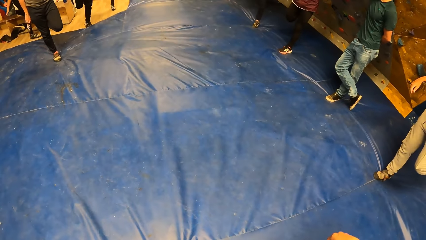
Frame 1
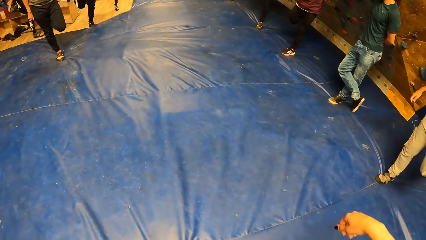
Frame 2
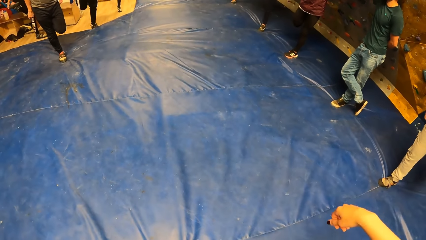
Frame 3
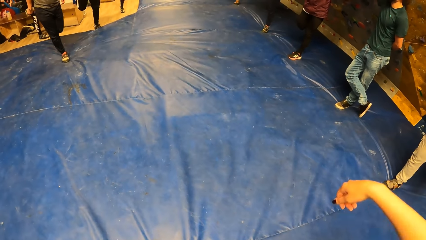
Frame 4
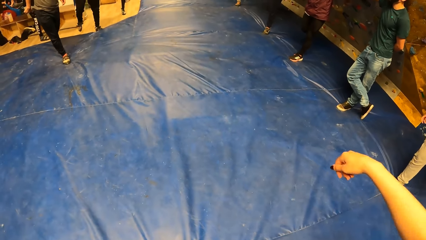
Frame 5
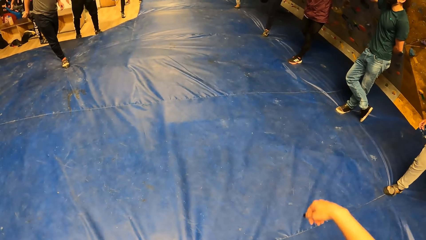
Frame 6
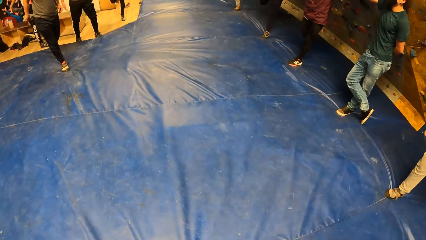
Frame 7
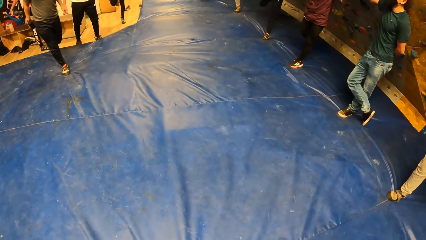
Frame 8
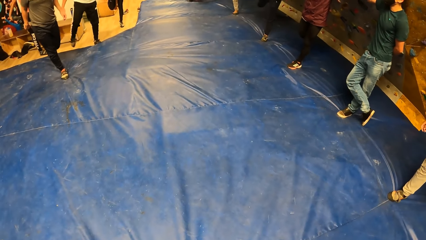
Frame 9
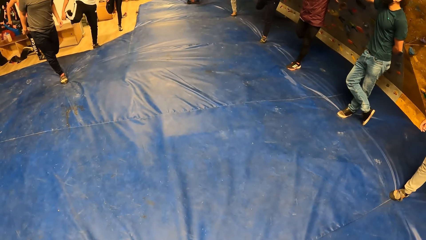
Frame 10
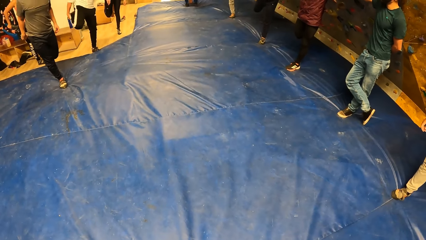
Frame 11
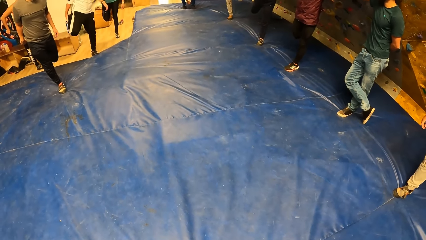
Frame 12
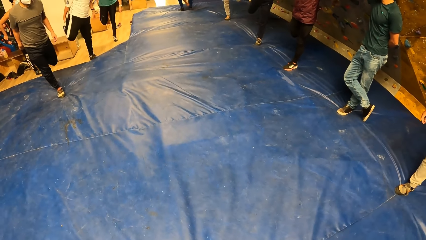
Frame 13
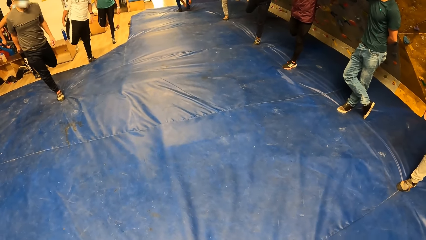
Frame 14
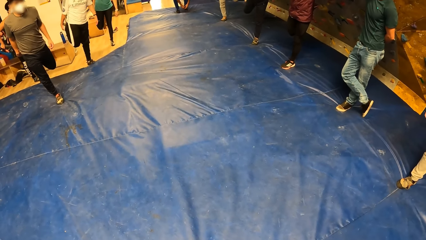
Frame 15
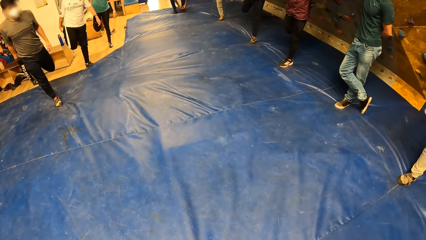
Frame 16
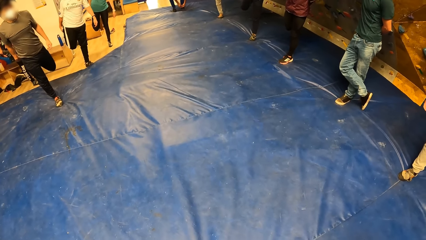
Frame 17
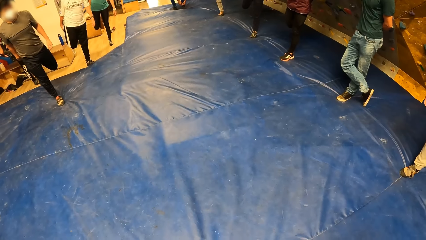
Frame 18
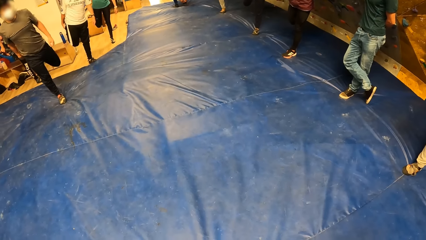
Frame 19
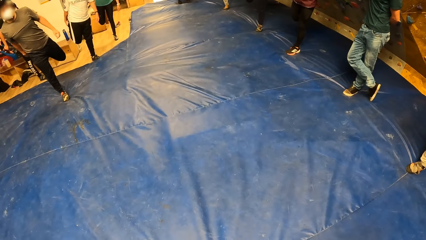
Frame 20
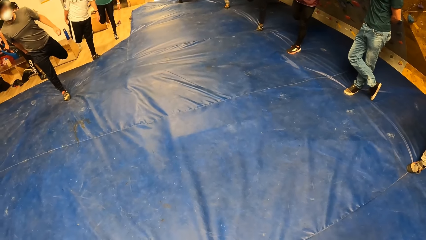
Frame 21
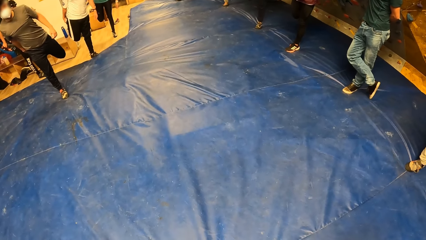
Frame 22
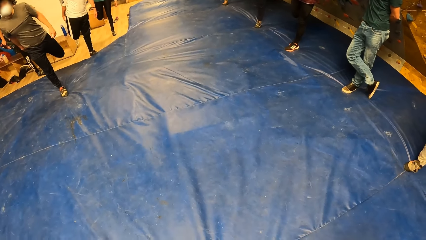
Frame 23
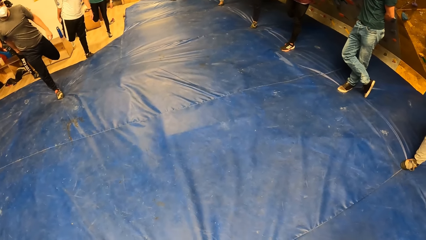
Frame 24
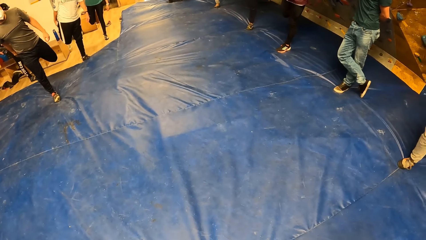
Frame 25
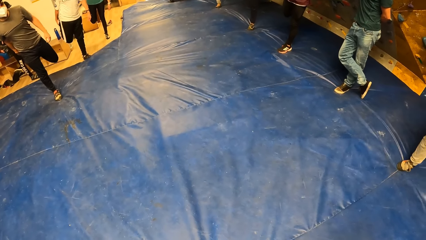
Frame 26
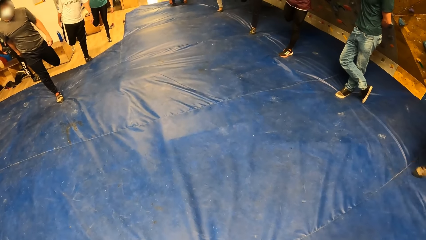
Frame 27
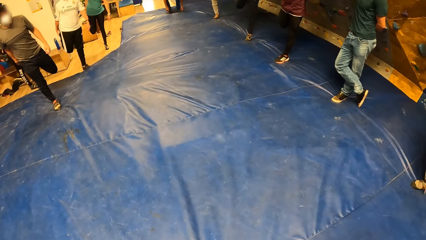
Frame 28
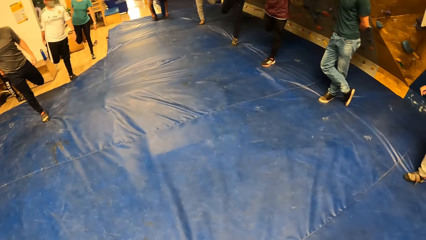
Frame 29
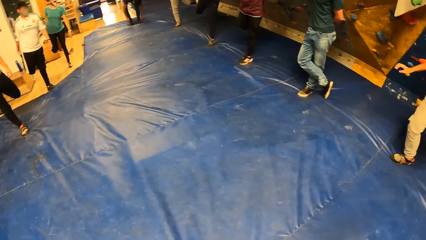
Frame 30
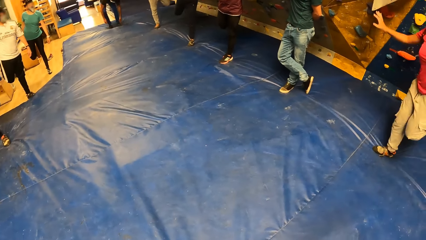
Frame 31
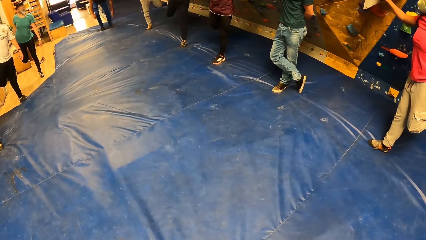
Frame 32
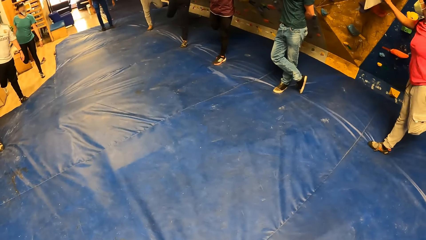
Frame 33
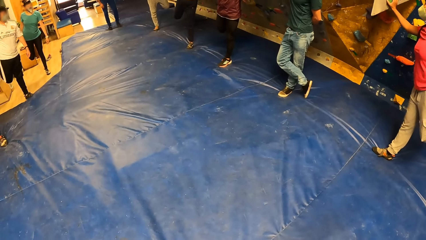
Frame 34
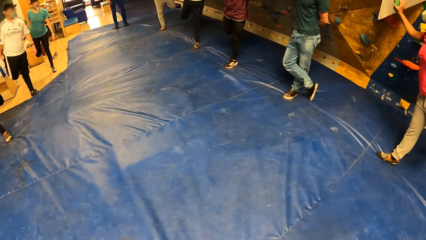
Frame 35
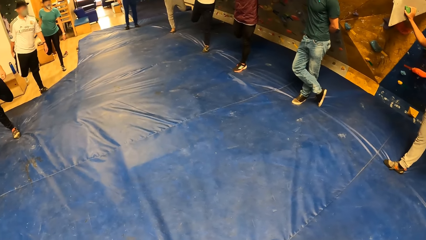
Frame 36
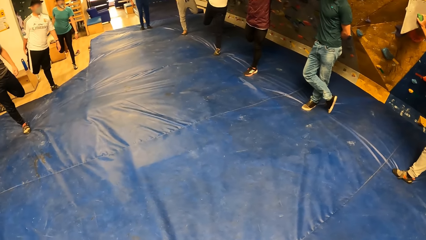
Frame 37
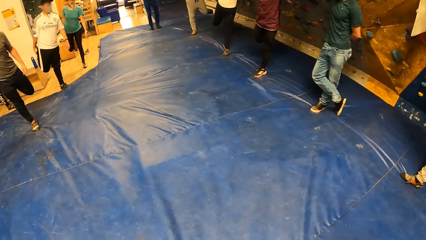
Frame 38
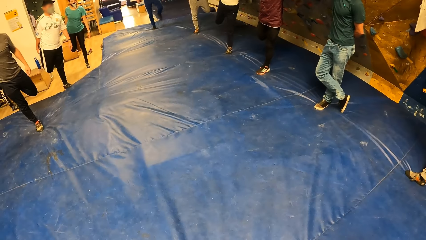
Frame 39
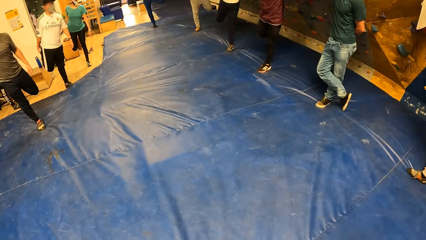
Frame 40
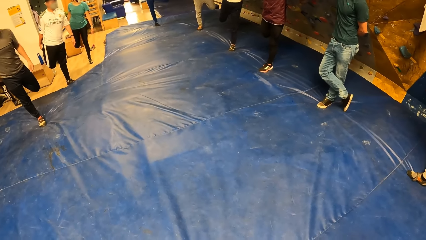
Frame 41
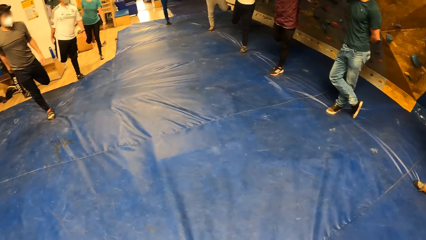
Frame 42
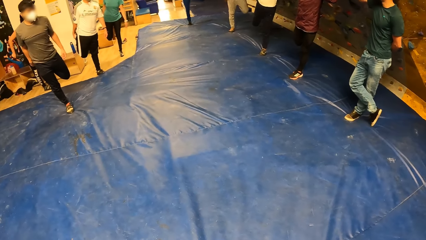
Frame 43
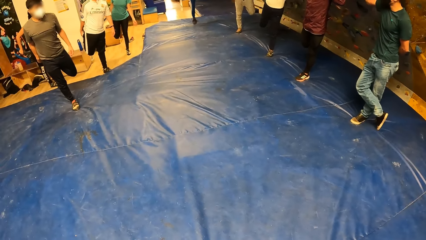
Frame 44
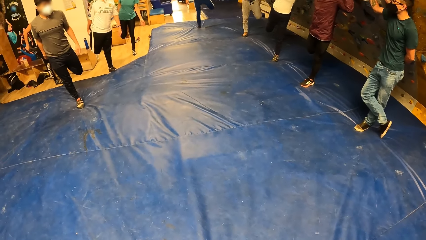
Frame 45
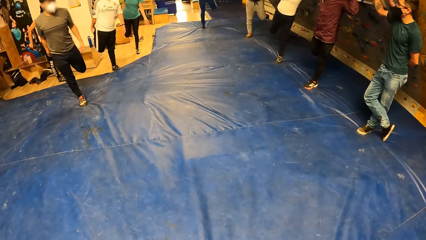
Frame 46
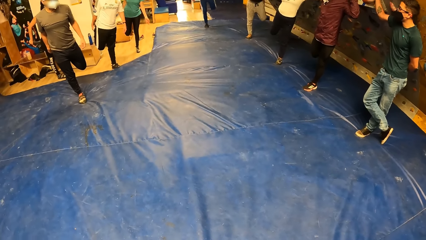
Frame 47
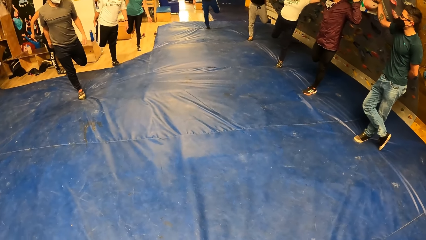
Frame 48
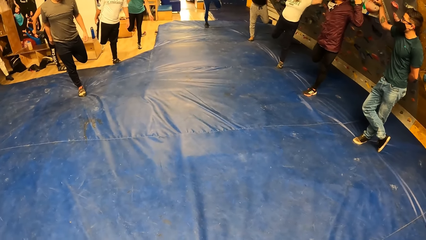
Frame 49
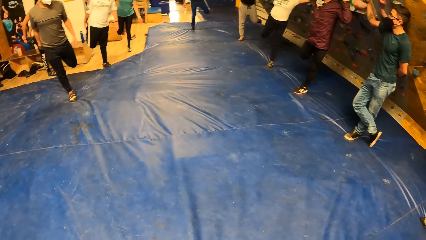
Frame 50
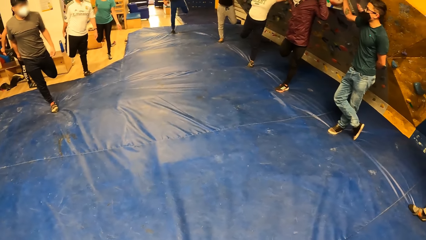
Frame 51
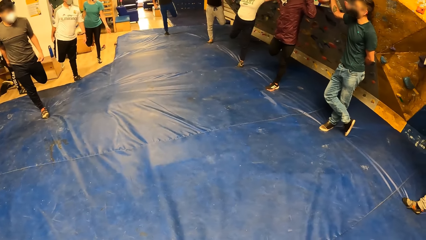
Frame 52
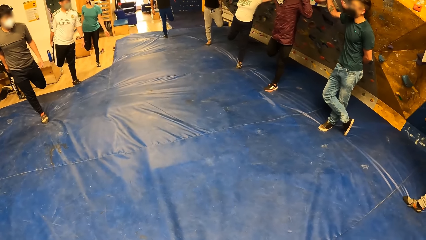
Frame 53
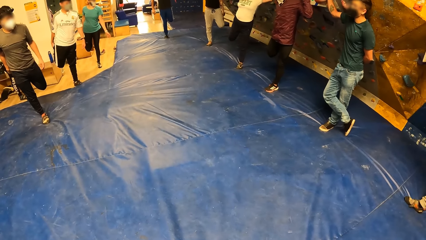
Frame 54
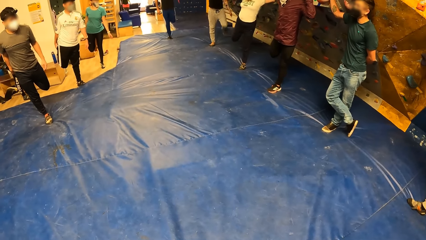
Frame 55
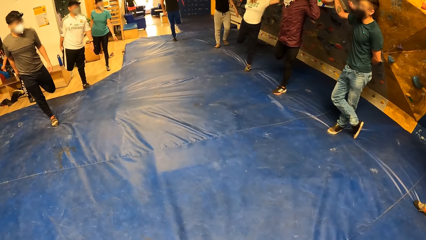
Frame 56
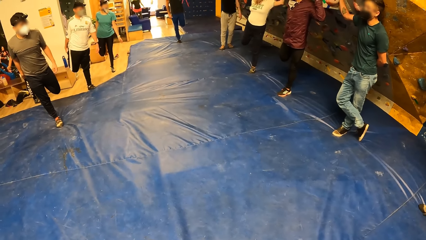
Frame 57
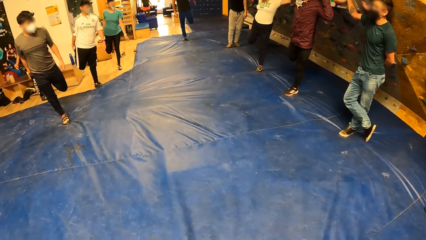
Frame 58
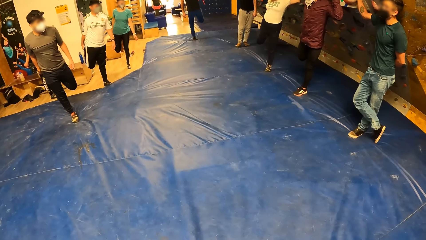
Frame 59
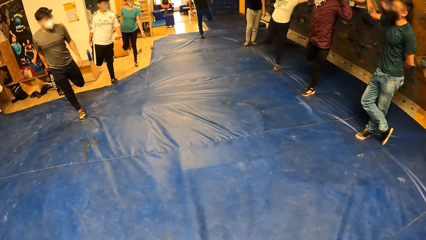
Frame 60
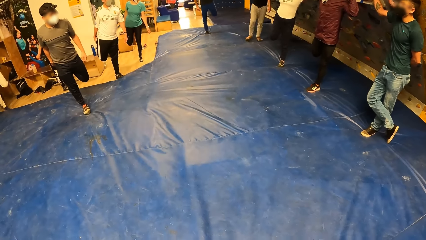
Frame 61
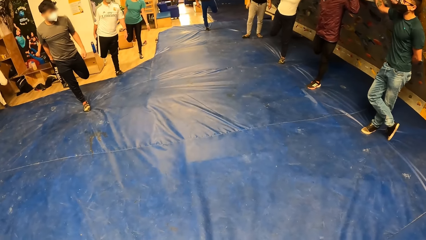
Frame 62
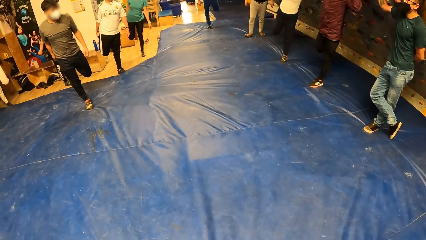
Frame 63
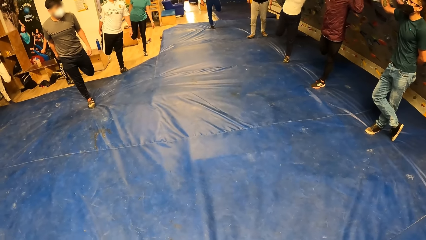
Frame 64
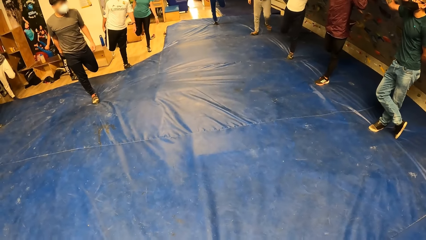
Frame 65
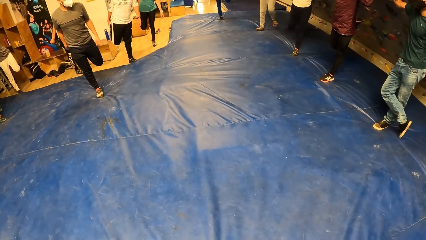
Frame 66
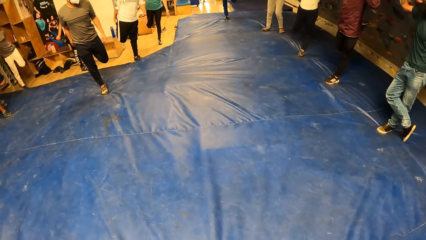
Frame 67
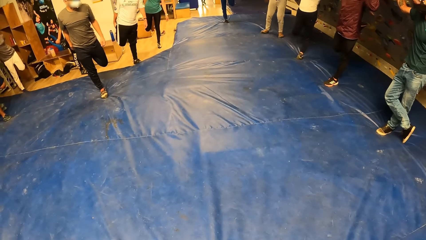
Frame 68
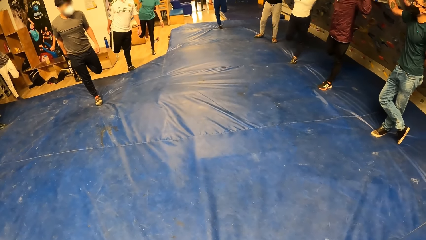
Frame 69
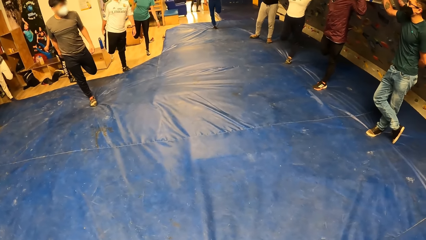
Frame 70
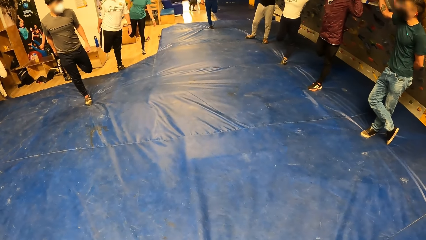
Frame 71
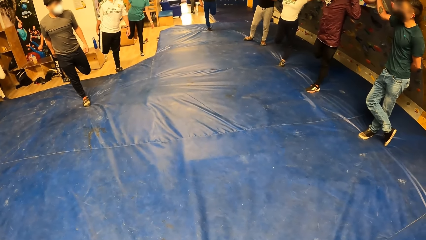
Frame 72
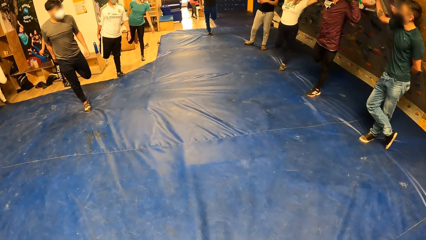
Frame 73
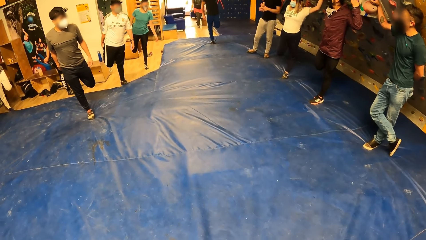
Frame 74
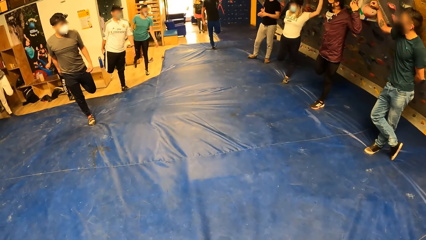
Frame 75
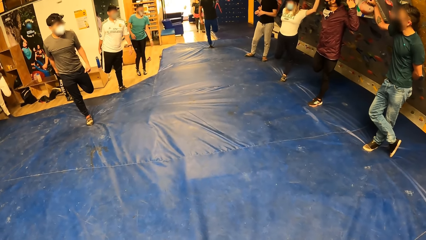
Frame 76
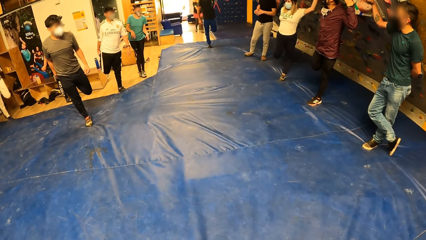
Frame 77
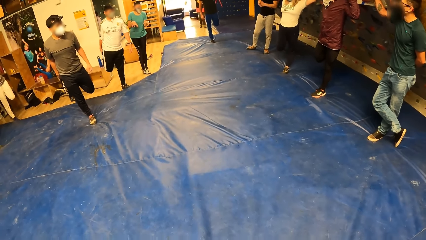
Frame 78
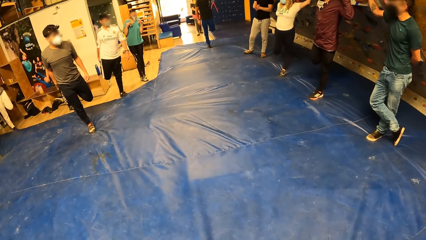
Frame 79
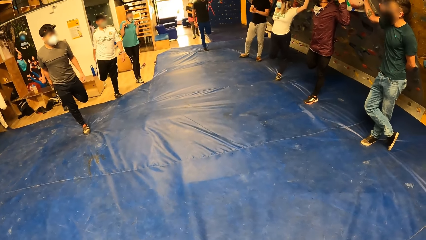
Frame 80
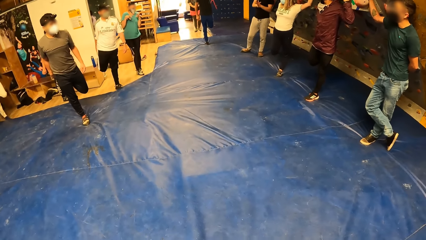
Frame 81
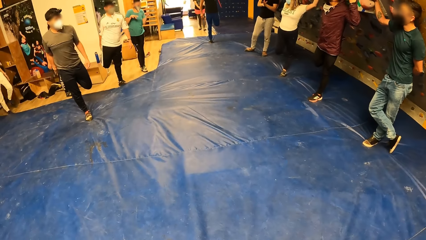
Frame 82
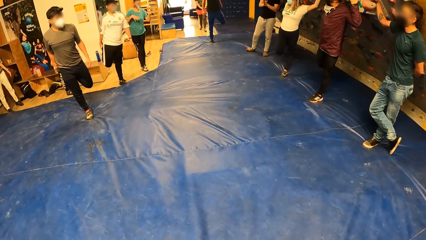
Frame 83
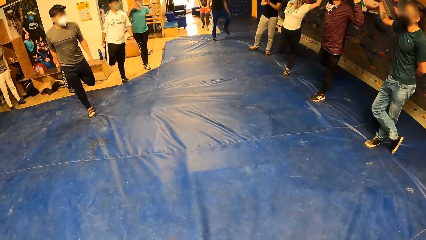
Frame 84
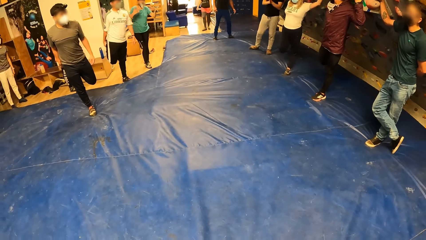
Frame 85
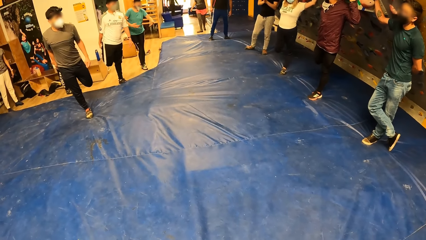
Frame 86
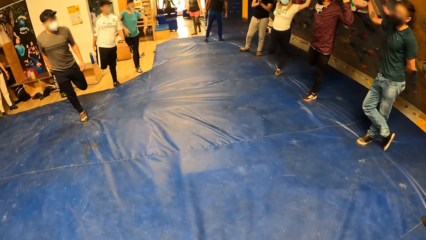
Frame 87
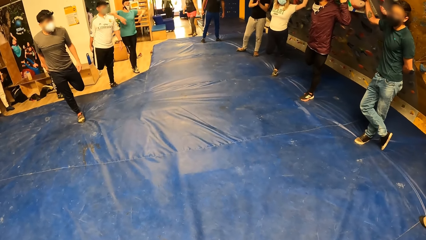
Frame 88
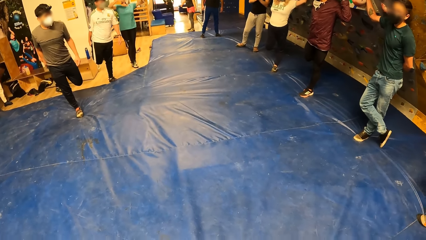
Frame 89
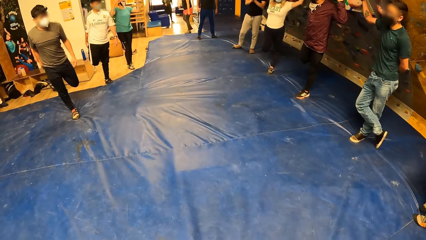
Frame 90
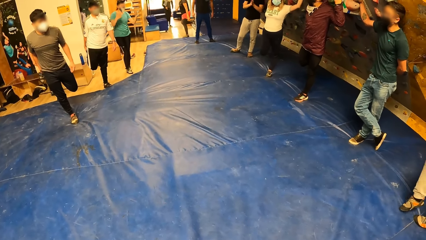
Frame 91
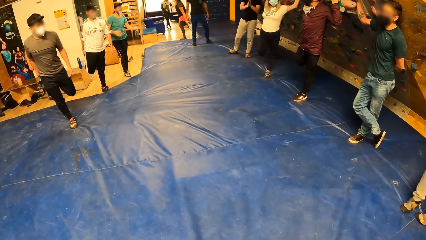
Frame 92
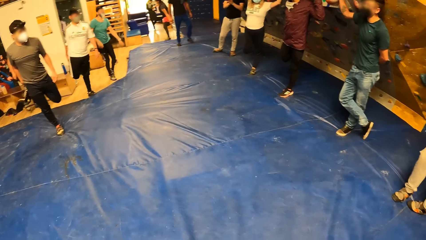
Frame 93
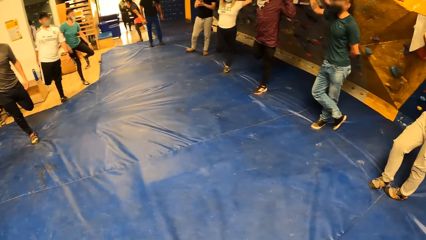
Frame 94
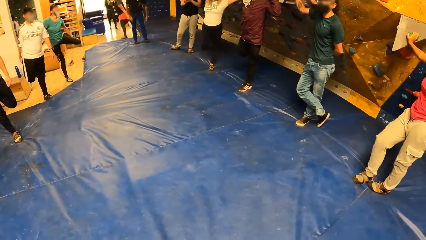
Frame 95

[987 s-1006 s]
A man stands. Another man holds the left leg. A third man holds the left leg. The second man holds the left leg. A woman moves hands.
